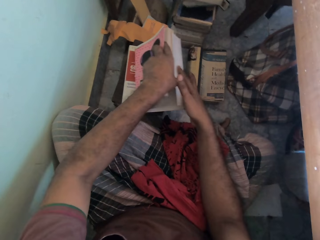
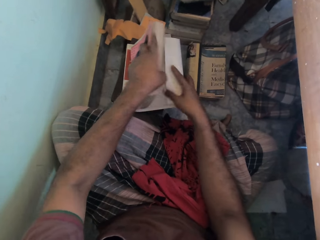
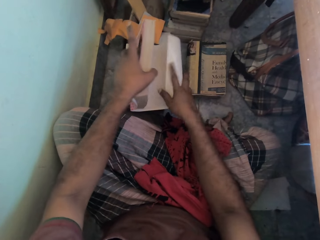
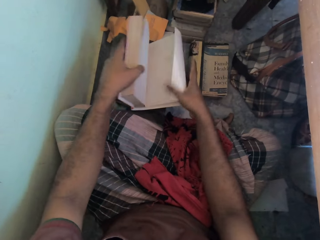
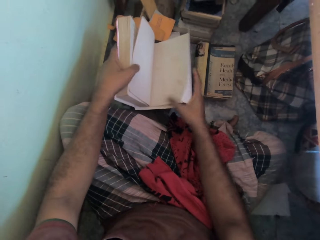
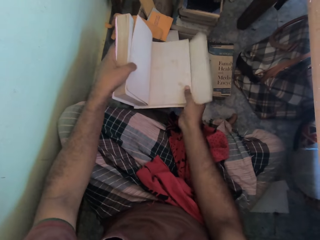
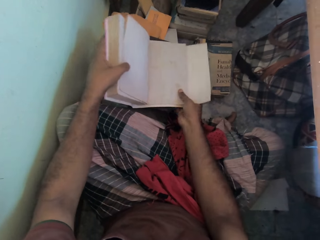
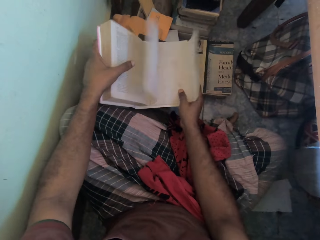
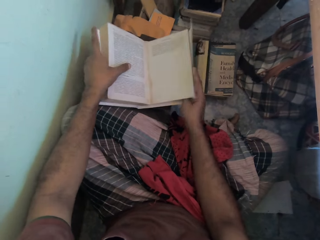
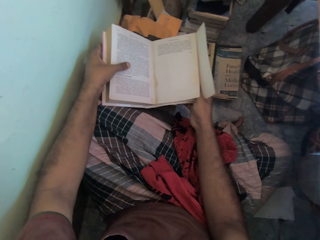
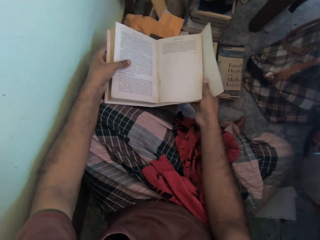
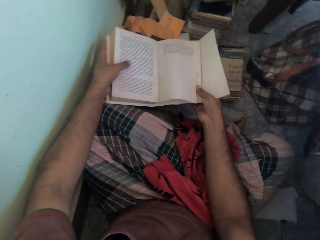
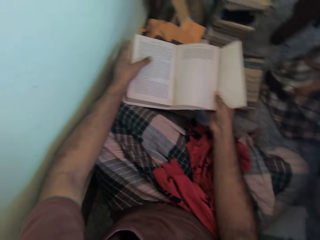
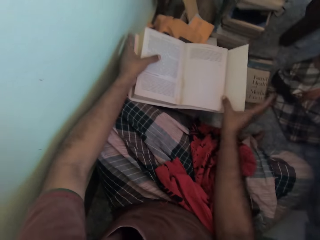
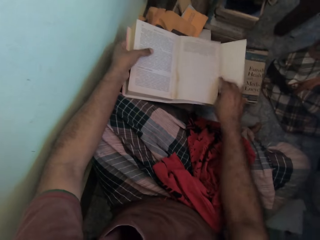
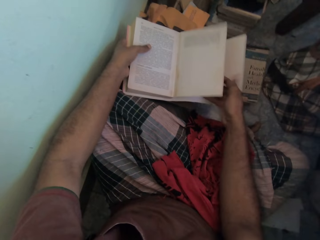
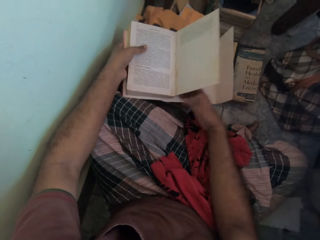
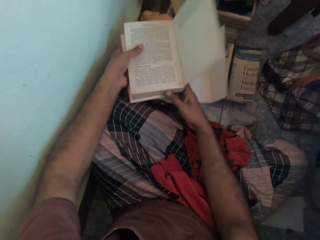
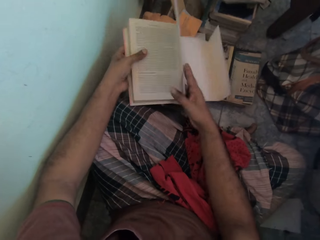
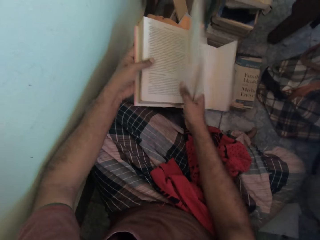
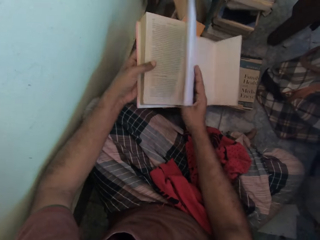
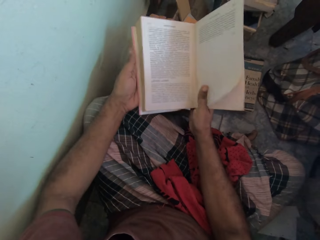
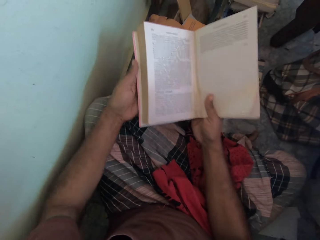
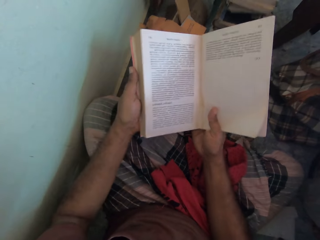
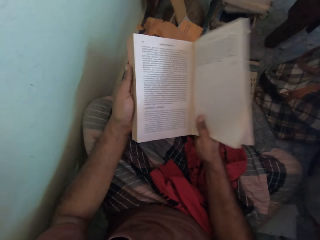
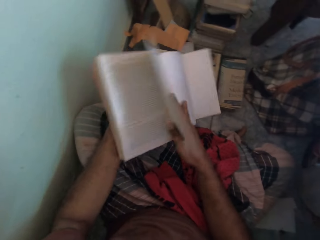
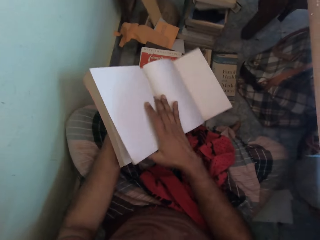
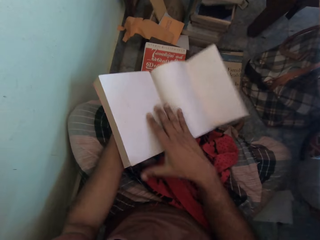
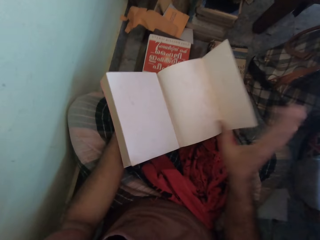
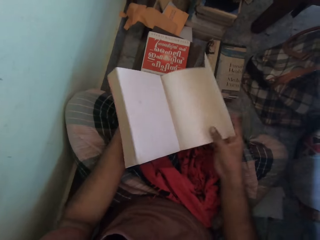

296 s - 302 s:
The camera wearer turns a page of the book on the stack of books on the floor with his left hand. He raises the book from the stack of books on the floor with both hands.

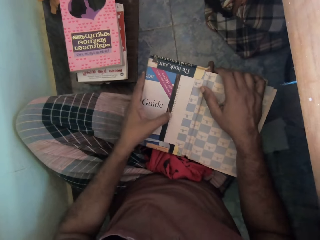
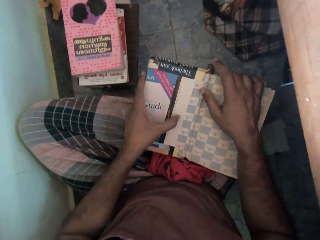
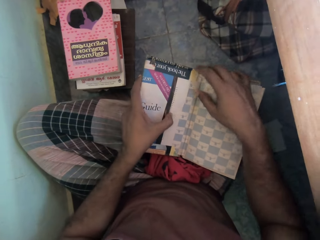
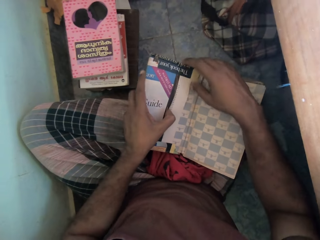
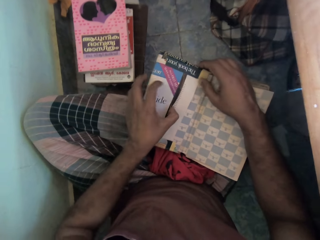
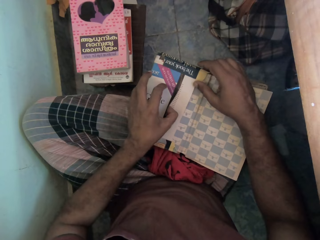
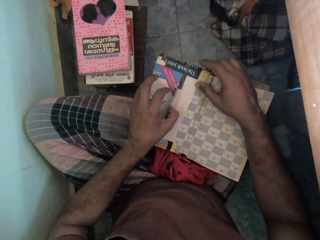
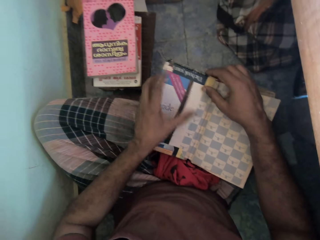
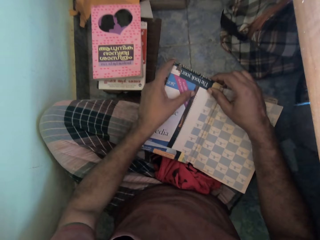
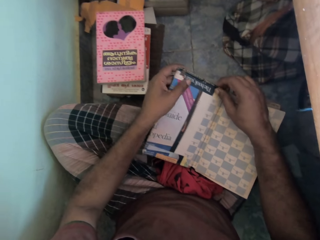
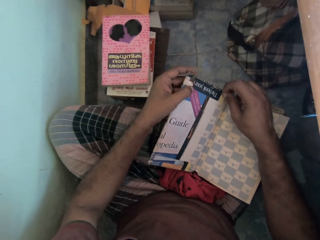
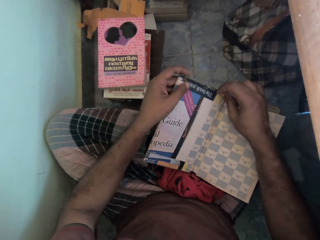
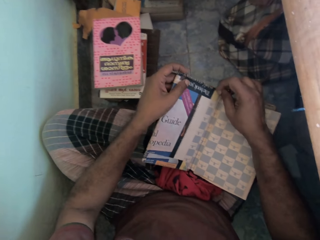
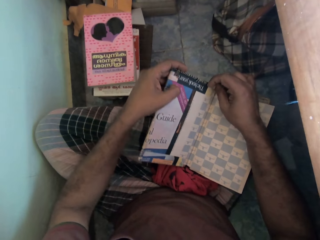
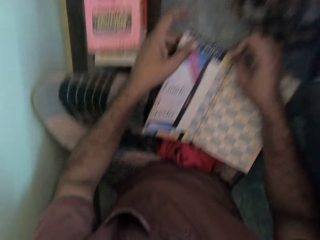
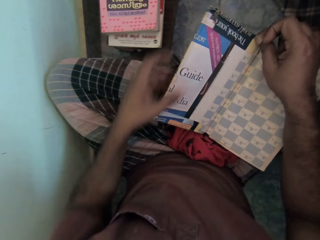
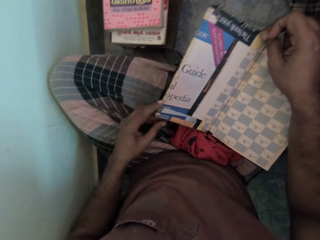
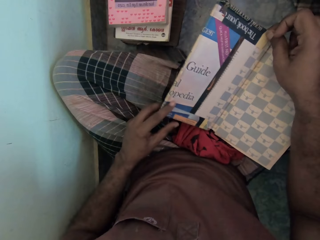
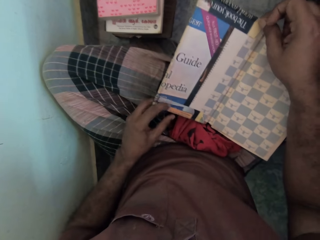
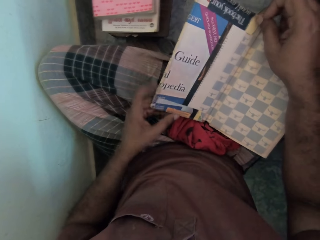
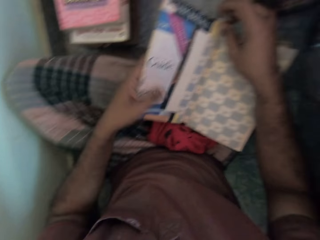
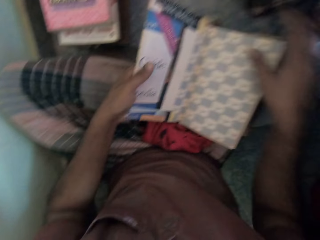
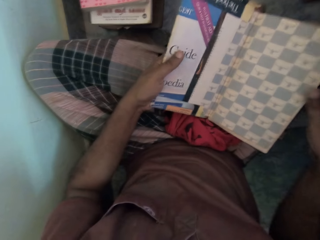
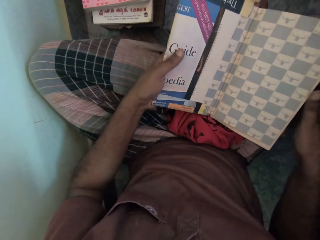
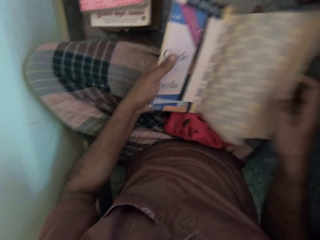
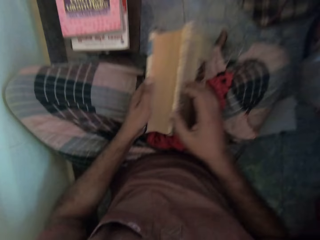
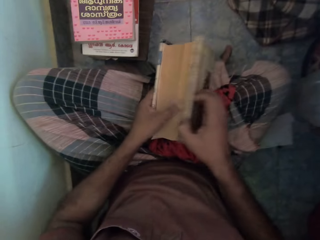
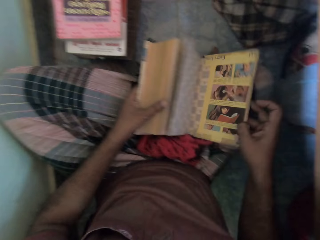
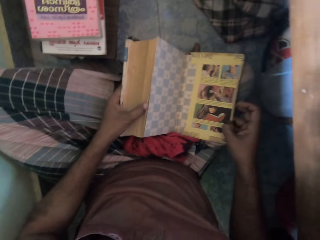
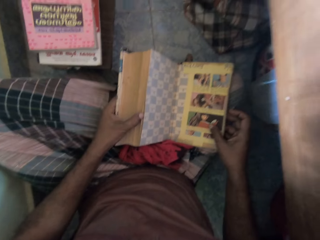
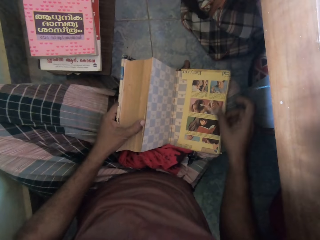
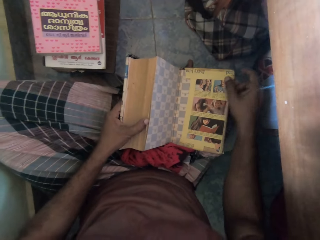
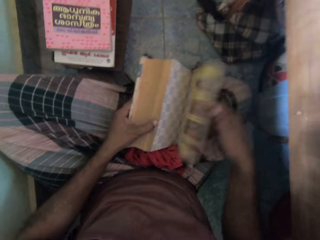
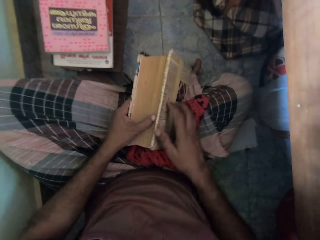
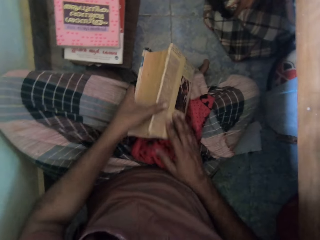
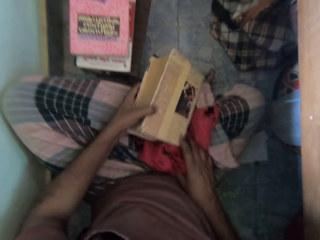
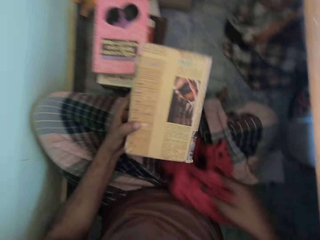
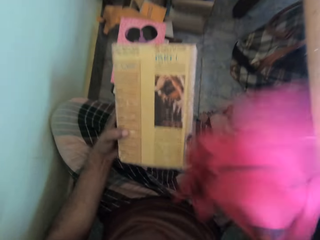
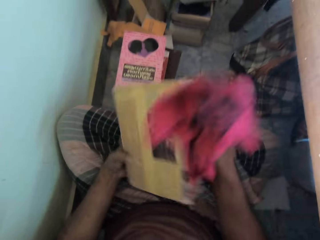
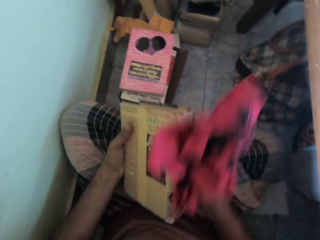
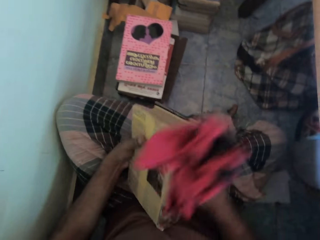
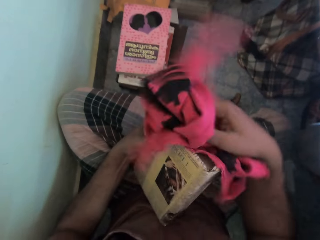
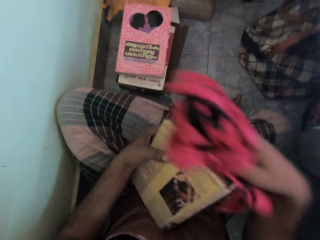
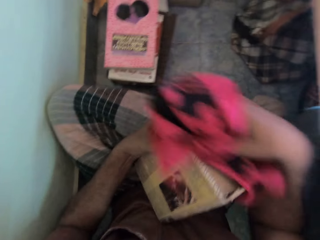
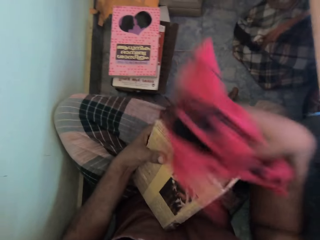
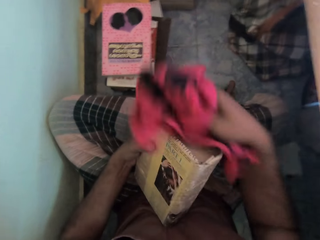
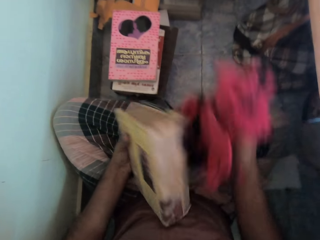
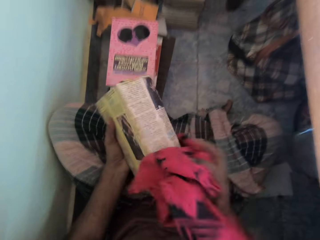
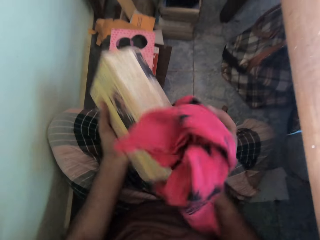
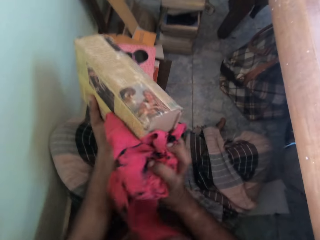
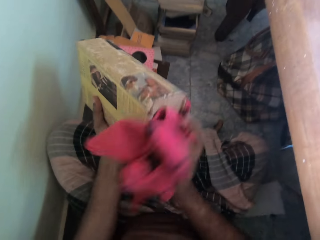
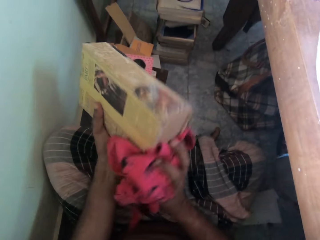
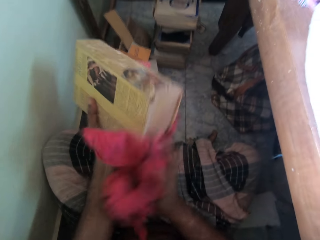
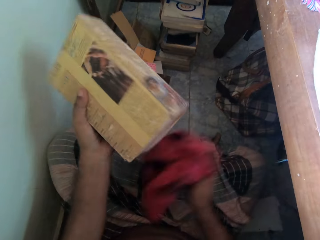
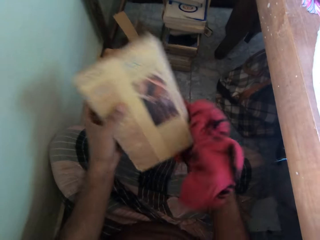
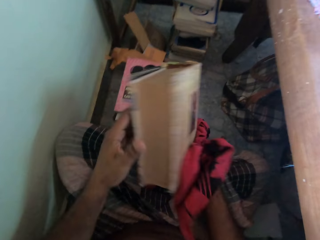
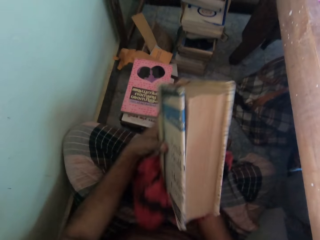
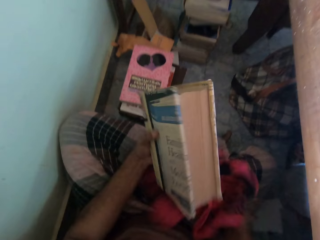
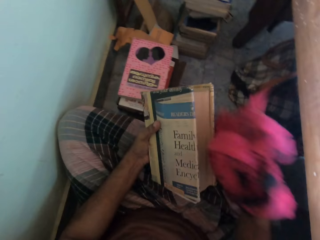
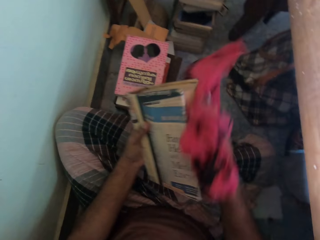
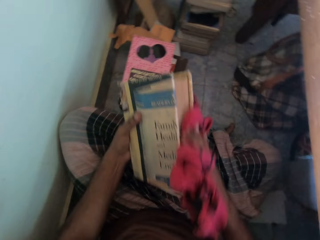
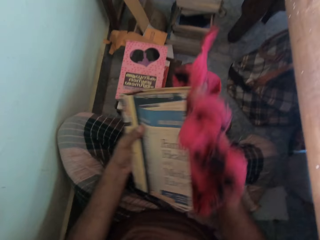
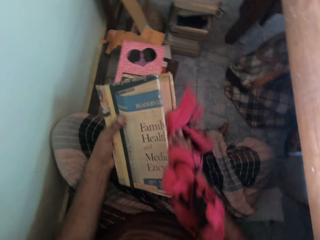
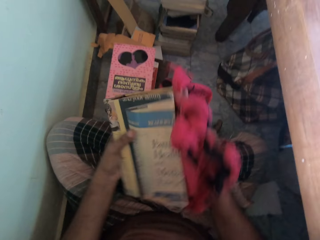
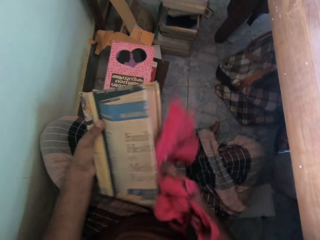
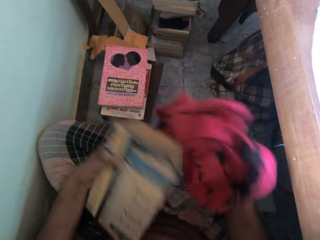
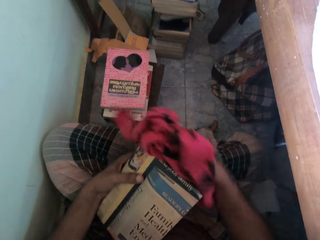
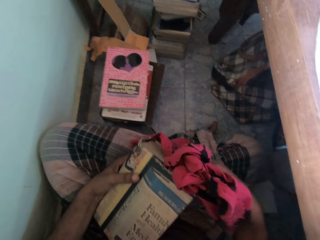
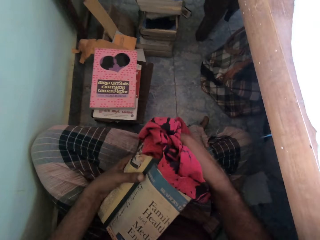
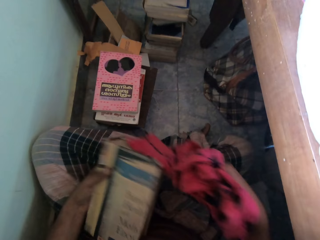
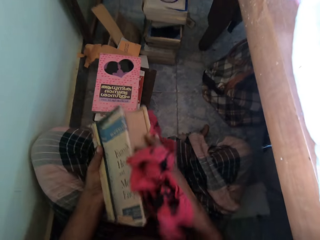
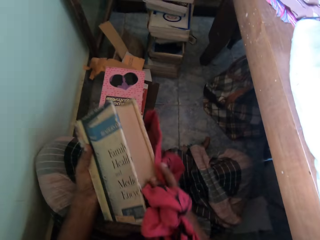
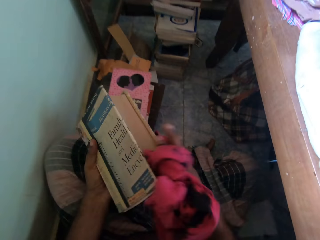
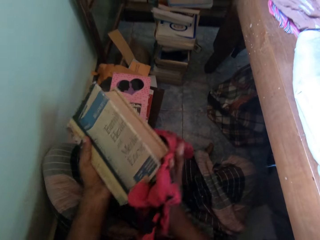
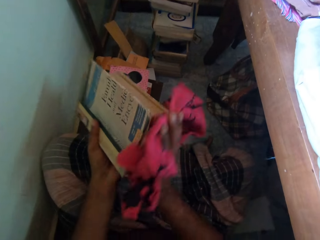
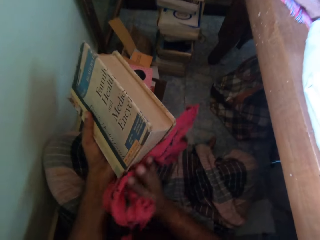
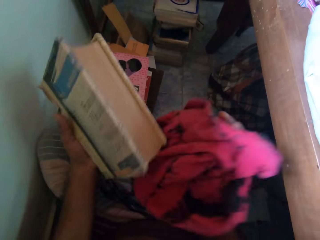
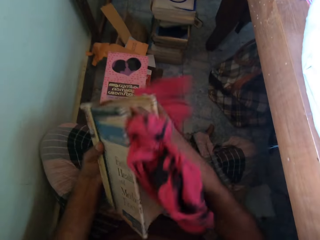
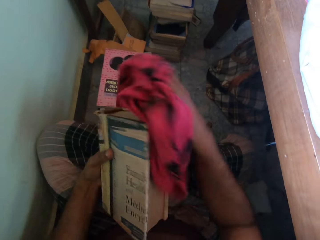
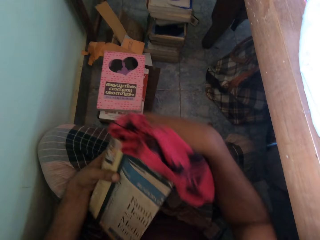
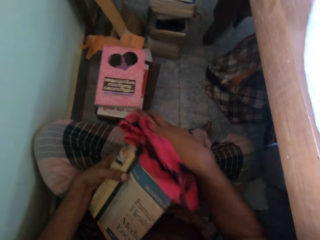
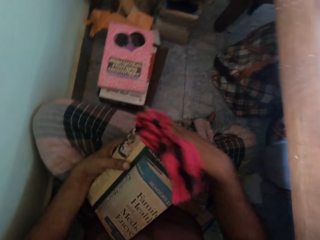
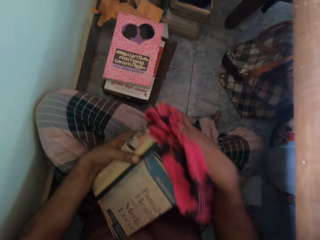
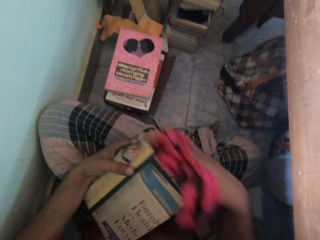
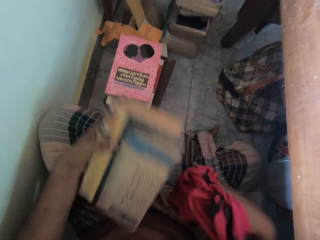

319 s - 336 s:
The camera wearer opens the book. He touches the book cover of the book on his legs on the floor with his left hand. He uncovers the book. He turns some pages of the book on his legs on the floor with his right hand. He opens the book. He closes the book on his legs on the floor with his right hand. He raises the book from his legs on the floor with his left hand. He takes the cloth from his legs on the floor with his right hand. He wipes the book in his left hand with the cloth in his right hand. He flips the book in his left hand with his right hand. He wipes the book in his left hand with the cloth in his right hand.
